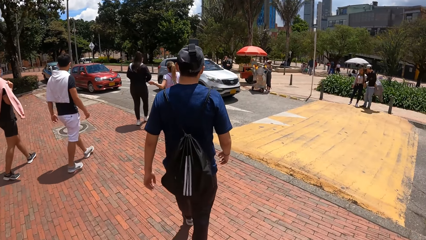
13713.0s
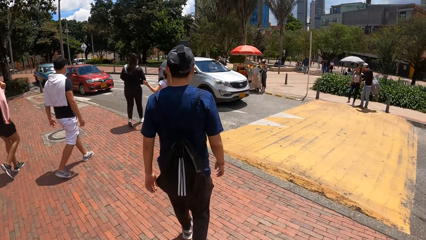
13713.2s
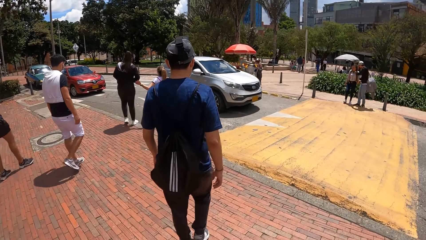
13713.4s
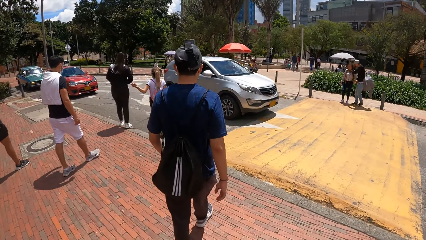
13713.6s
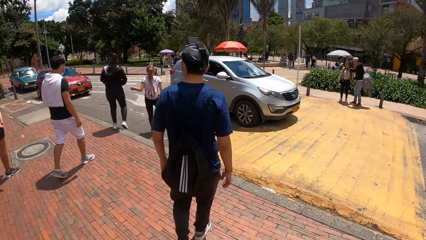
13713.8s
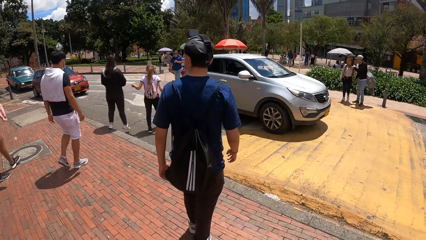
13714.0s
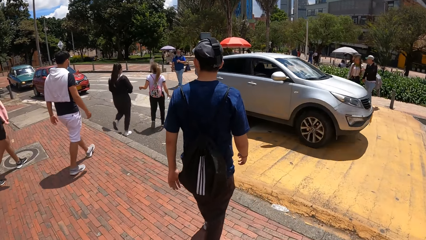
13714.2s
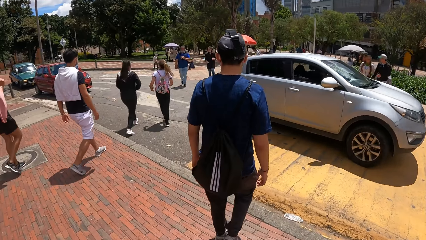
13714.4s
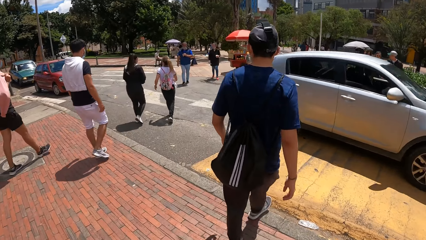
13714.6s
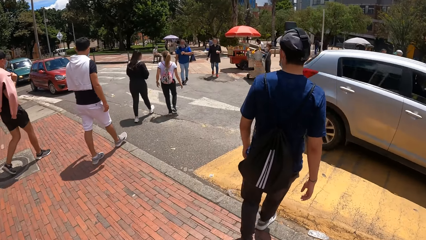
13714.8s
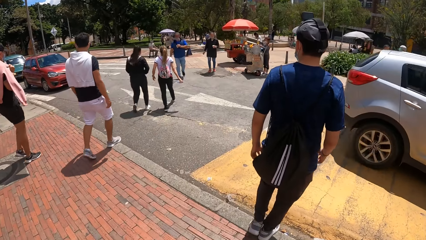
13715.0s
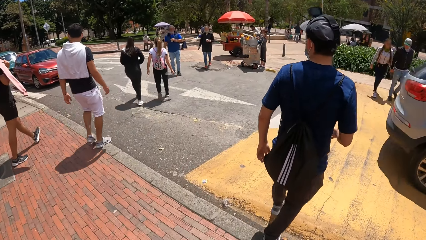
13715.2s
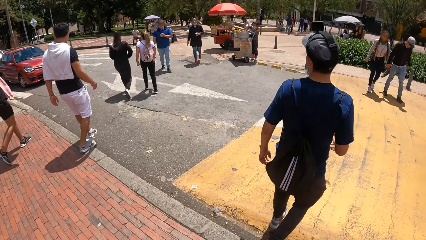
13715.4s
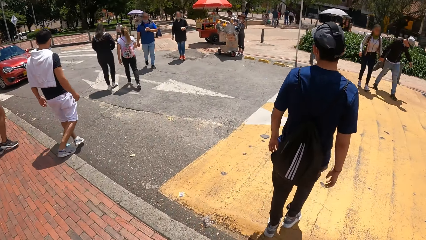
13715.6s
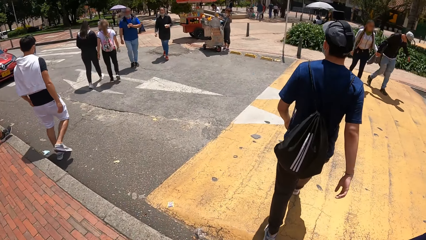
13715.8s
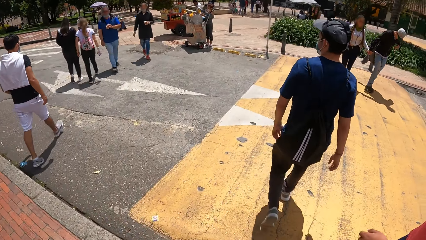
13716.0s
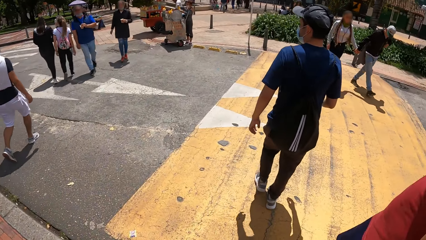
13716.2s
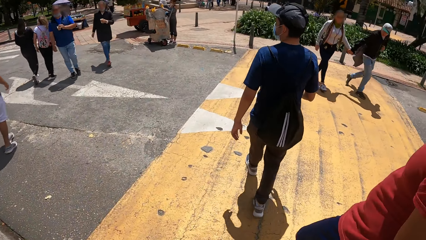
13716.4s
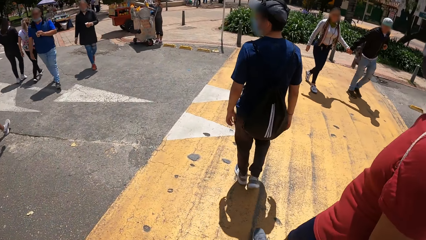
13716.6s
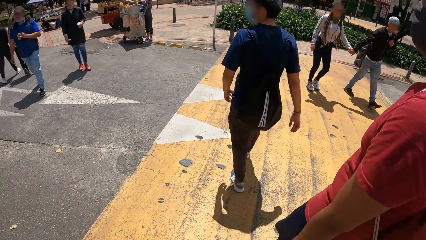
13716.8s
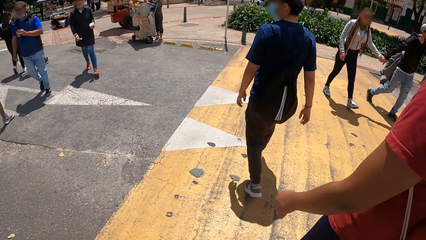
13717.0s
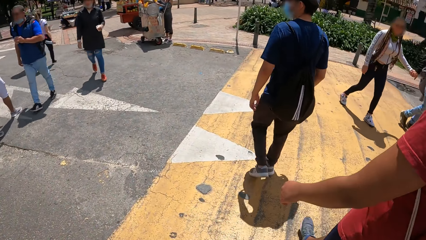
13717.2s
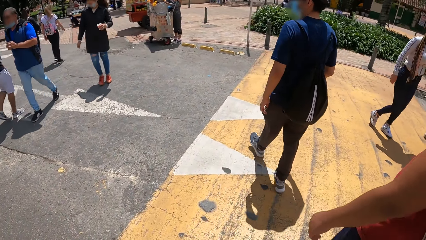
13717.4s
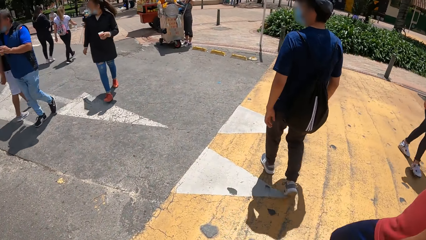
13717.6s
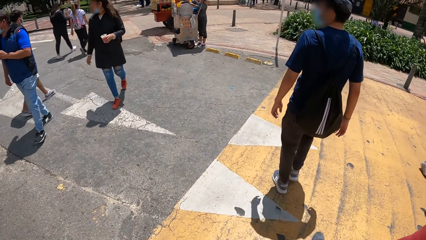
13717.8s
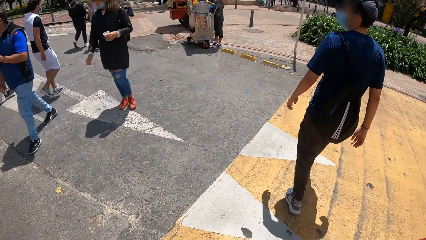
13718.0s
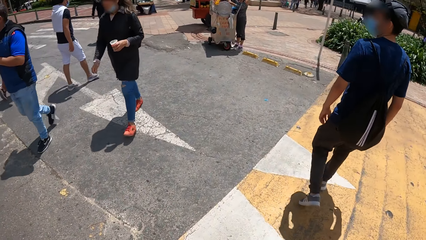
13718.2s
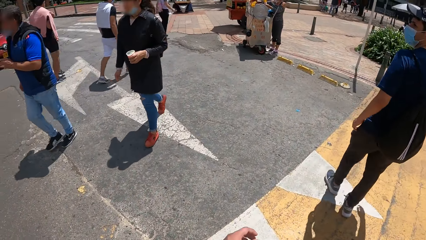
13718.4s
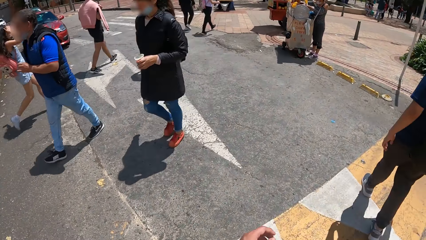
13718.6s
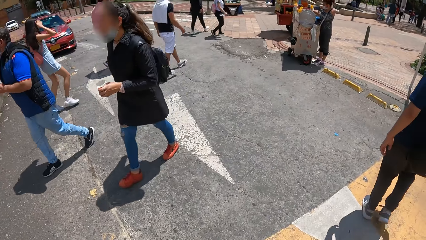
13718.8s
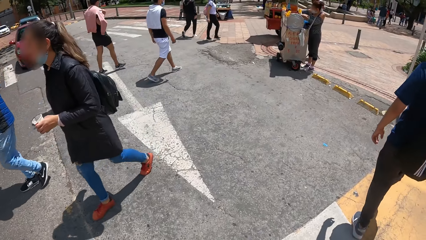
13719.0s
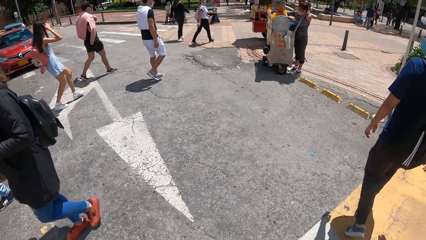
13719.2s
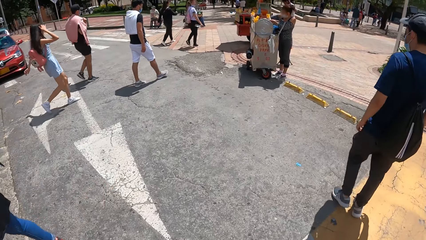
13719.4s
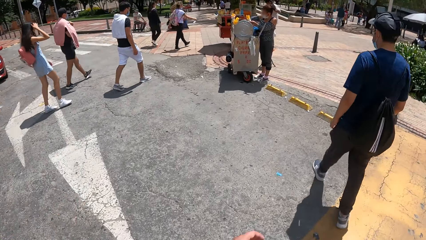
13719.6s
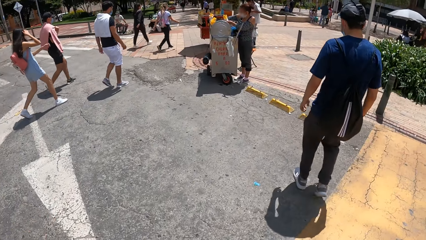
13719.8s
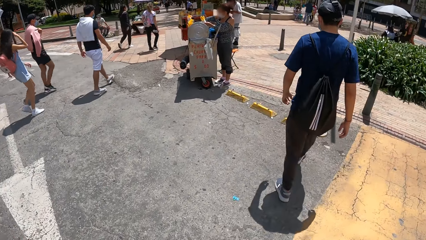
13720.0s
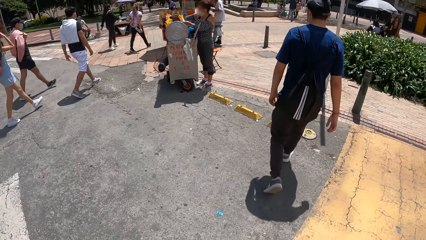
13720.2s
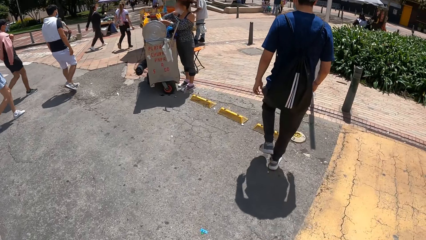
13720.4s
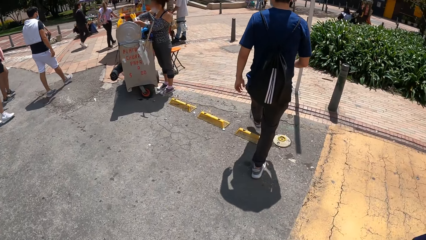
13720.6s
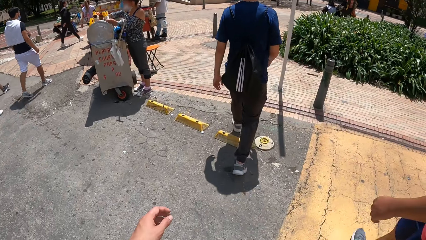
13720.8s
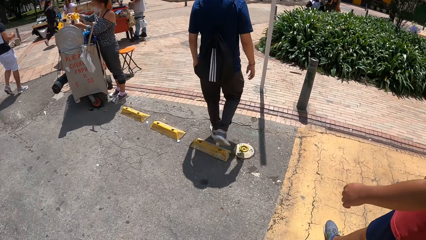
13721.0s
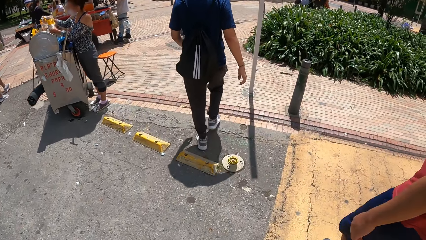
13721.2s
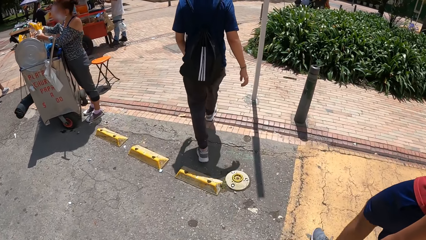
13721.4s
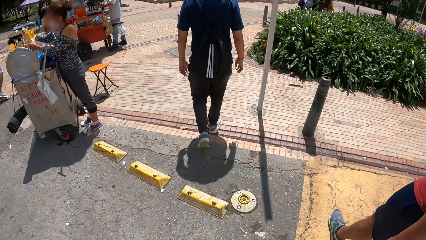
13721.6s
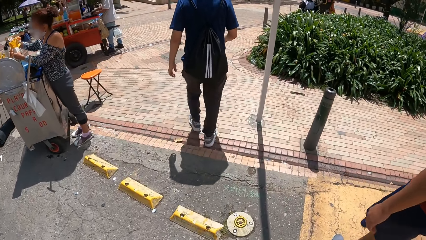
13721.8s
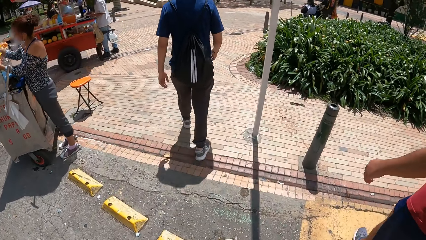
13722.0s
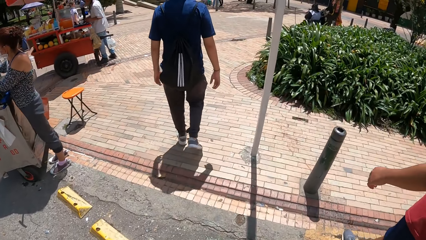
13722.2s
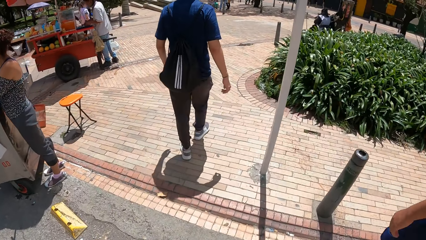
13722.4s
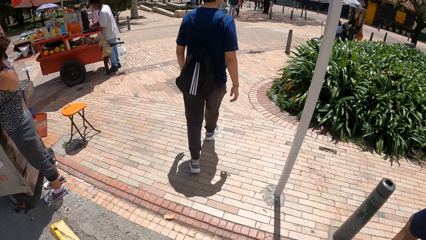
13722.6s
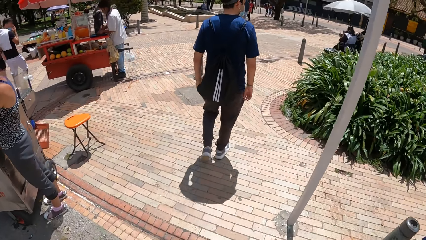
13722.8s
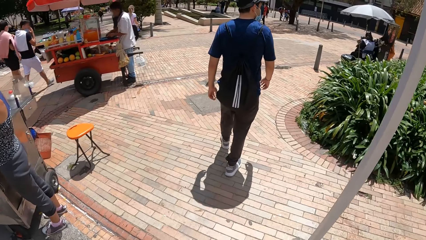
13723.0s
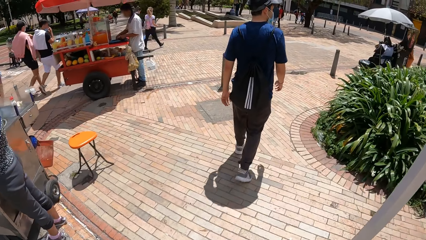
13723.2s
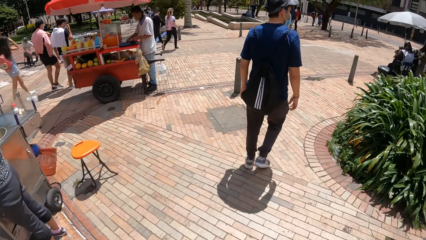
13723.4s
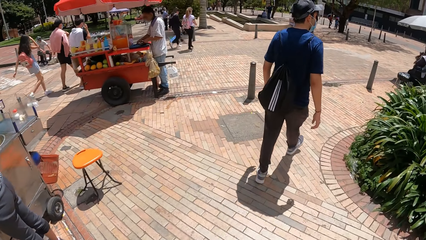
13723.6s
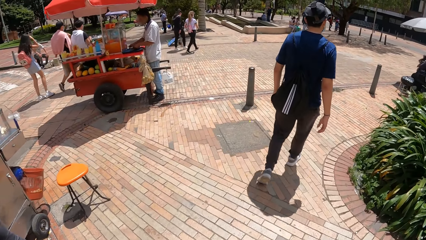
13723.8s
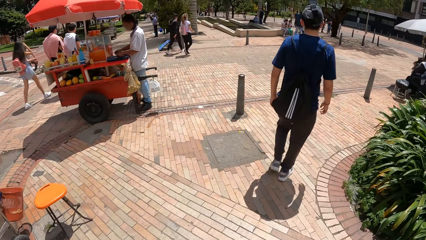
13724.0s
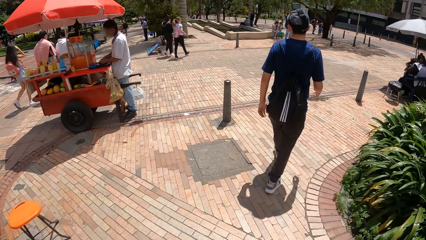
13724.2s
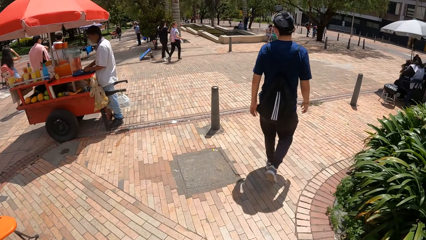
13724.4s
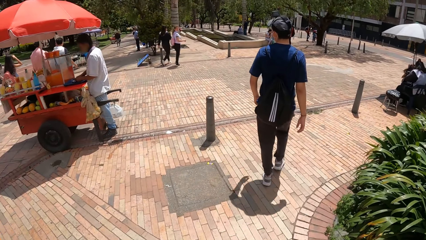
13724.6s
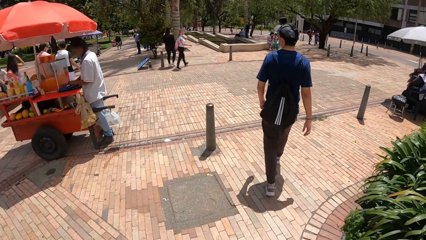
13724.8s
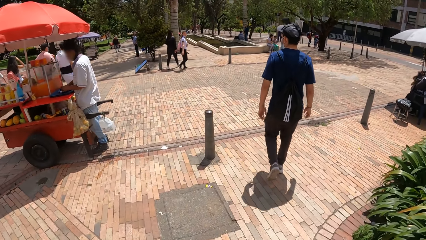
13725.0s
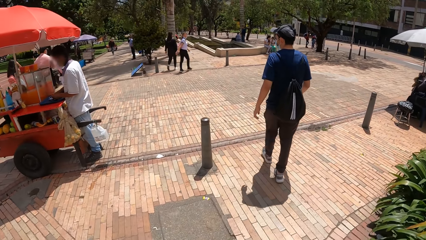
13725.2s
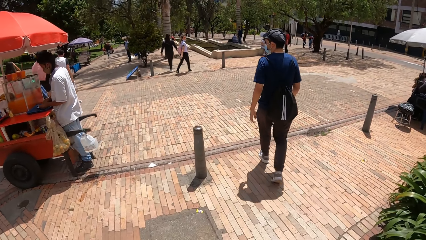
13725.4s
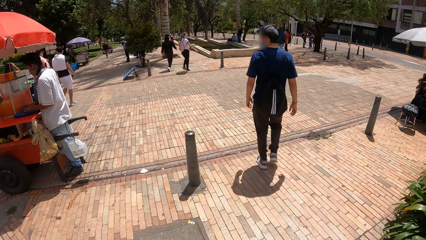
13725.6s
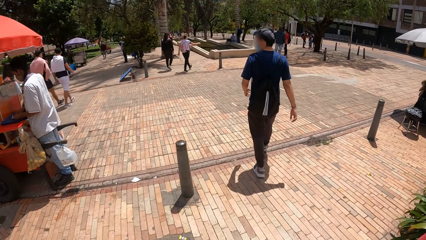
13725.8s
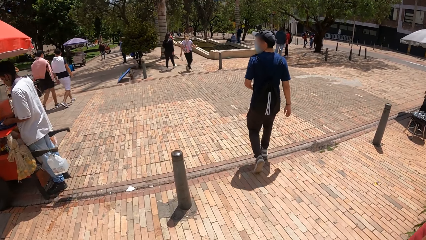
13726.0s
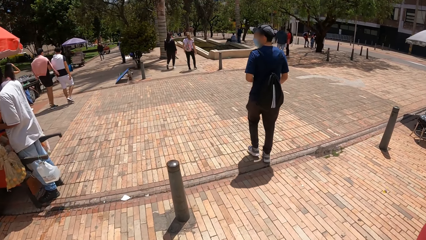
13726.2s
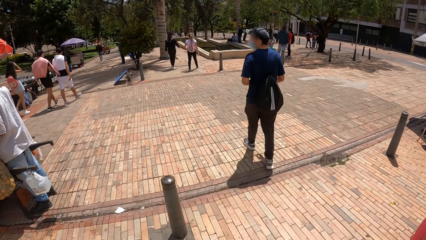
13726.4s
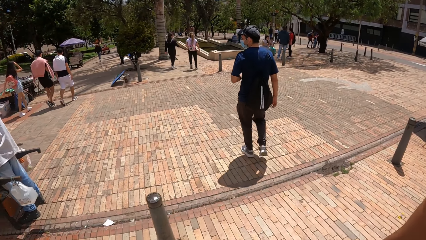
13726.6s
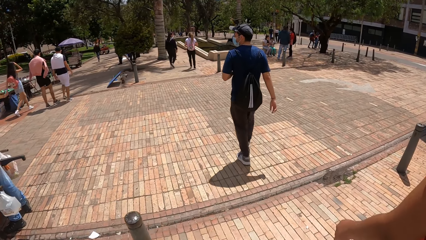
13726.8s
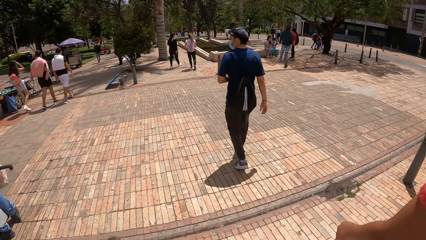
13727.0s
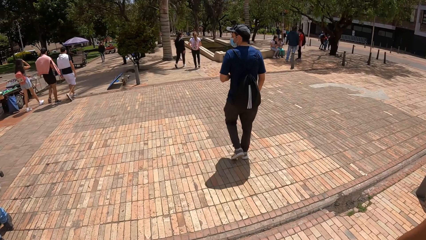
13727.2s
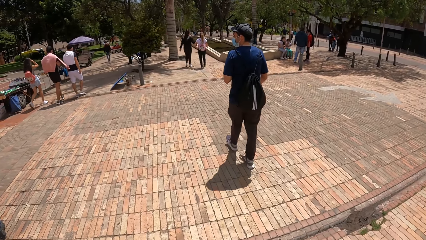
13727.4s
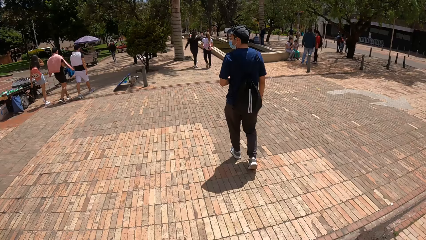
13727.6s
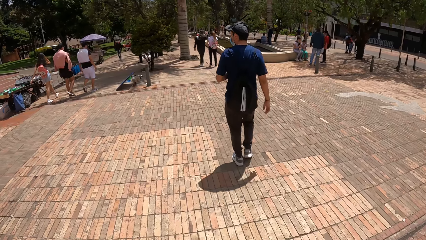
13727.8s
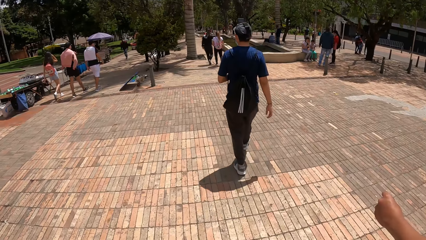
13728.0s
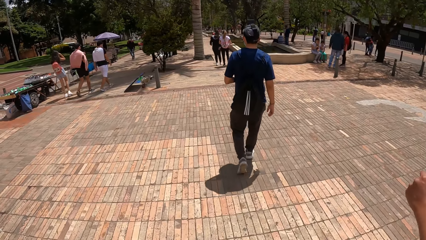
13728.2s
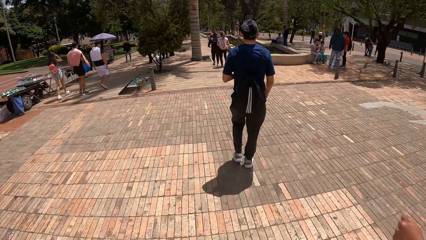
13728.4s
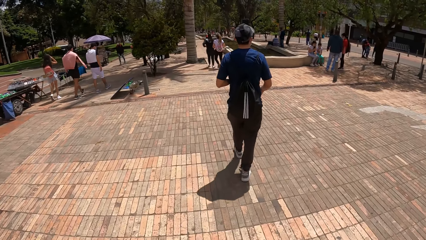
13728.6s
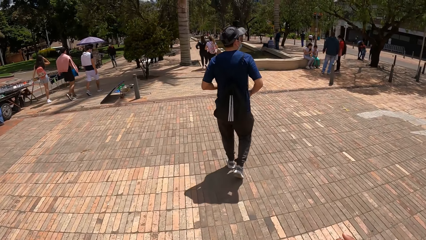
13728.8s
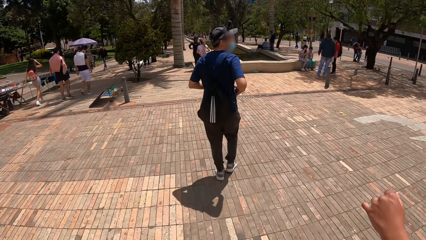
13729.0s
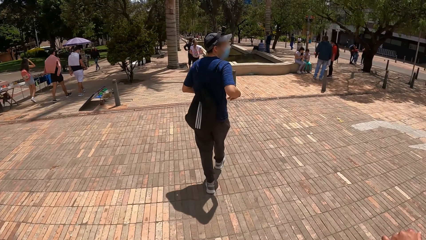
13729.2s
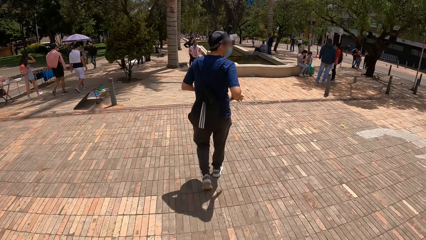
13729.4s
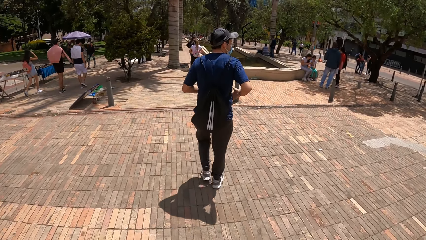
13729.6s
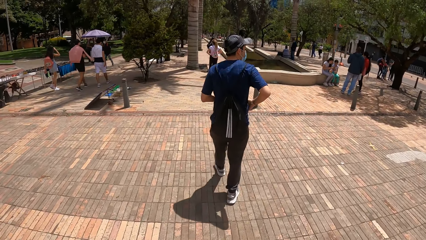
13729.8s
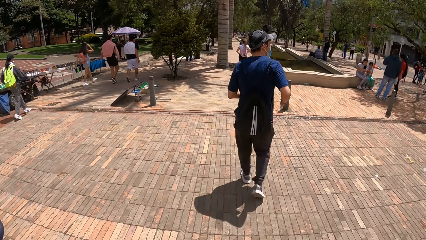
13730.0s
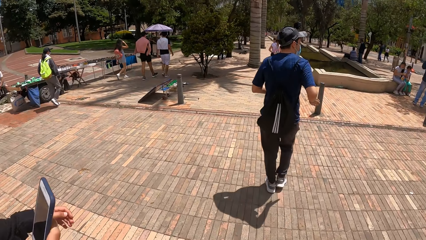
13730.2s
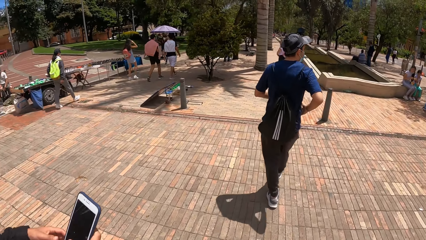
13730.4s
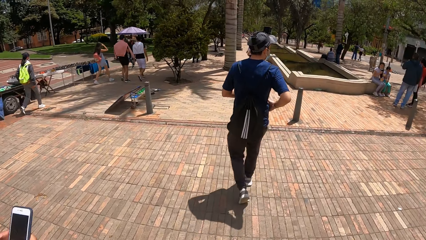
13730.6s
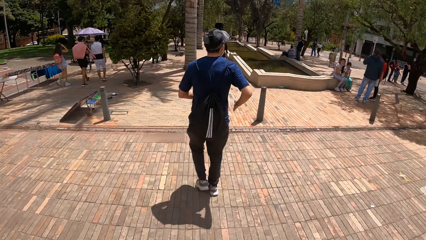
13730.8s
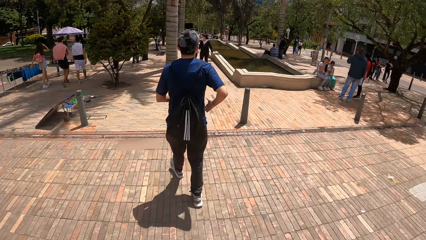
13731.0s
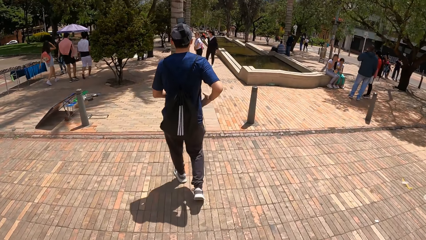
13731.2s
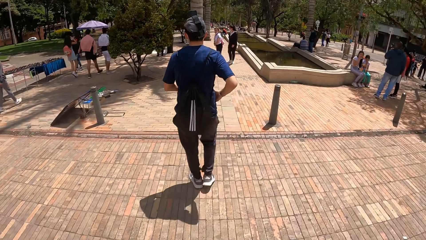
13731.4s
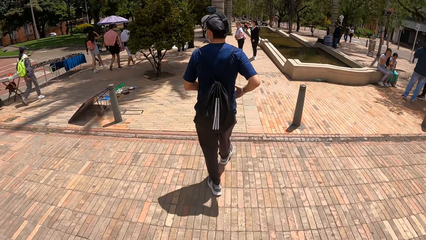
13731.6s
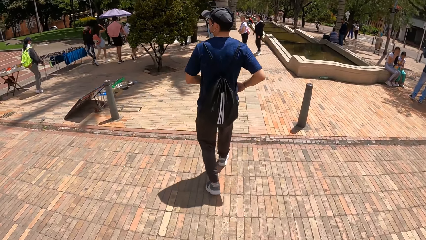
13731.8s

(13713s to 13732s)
A man crosses the road. The camera wearer crosses to the other side of the road with the man, another man and a third man. They walk in a park with the first man, the other man and the third man. The first man walks on the sidewalk.
